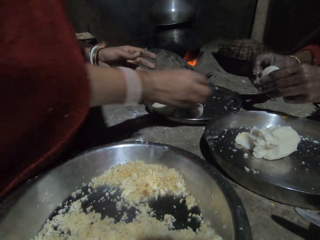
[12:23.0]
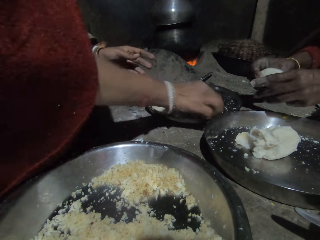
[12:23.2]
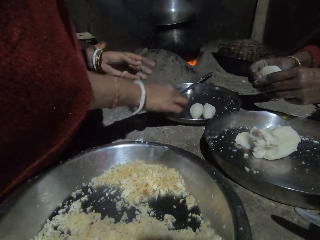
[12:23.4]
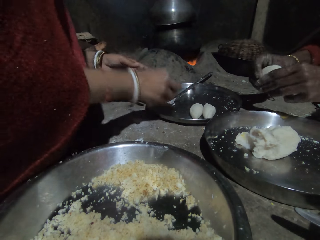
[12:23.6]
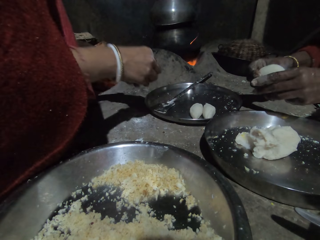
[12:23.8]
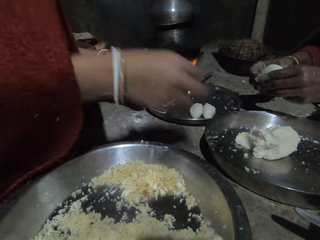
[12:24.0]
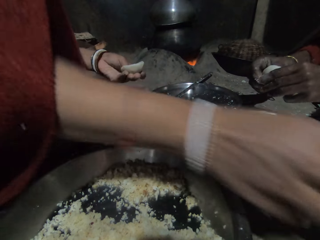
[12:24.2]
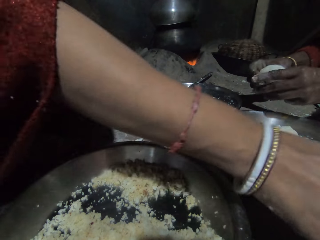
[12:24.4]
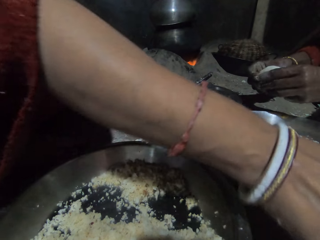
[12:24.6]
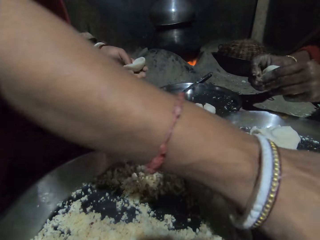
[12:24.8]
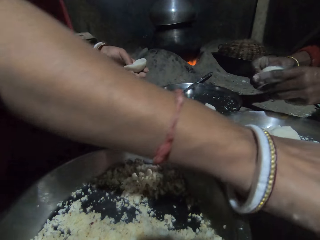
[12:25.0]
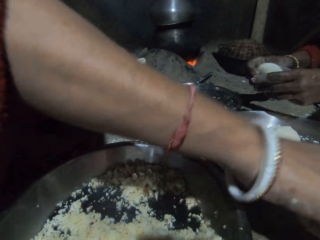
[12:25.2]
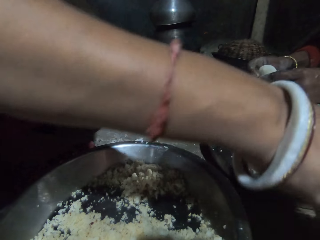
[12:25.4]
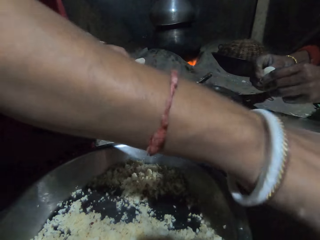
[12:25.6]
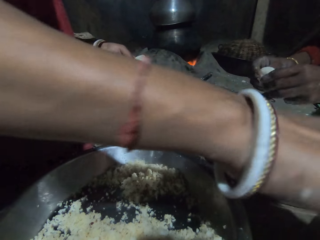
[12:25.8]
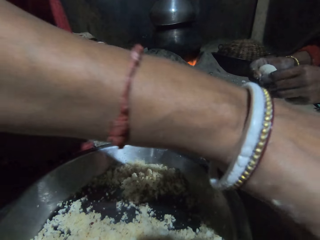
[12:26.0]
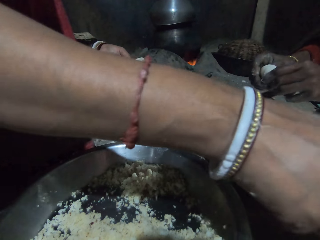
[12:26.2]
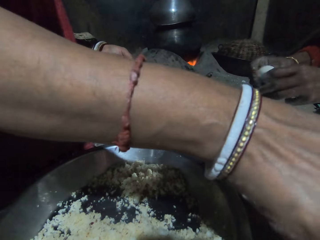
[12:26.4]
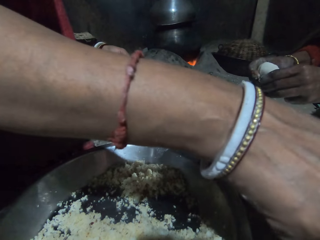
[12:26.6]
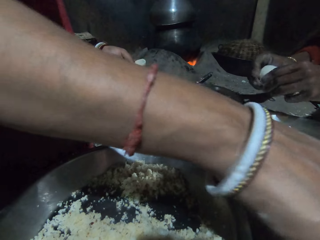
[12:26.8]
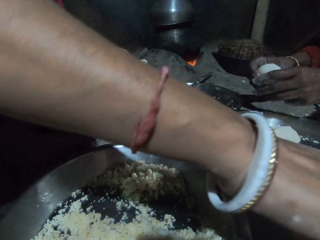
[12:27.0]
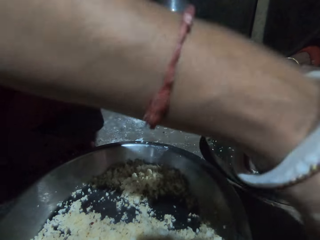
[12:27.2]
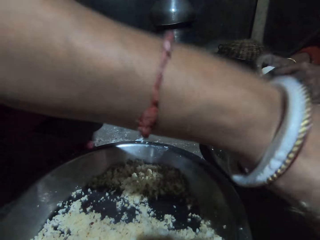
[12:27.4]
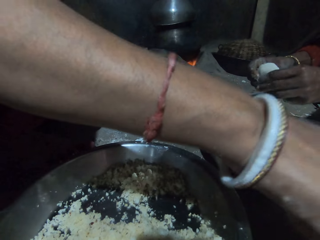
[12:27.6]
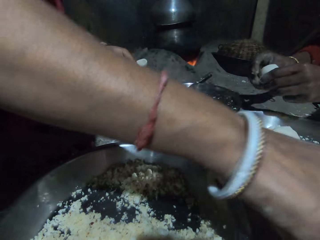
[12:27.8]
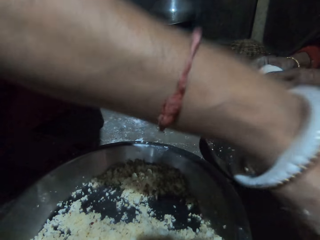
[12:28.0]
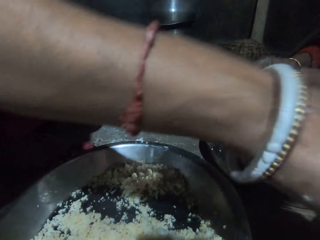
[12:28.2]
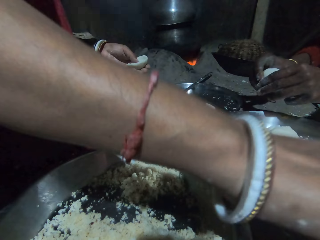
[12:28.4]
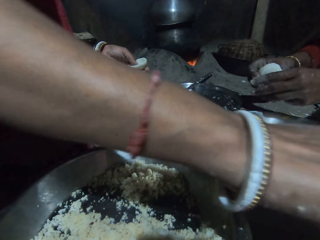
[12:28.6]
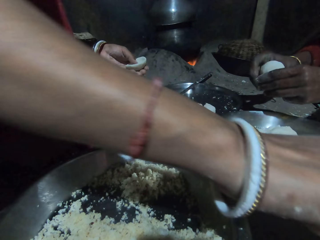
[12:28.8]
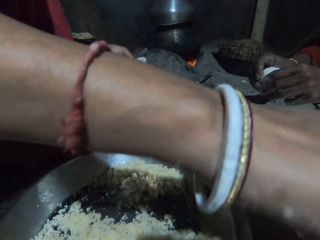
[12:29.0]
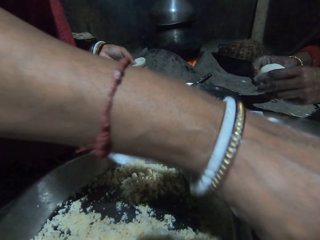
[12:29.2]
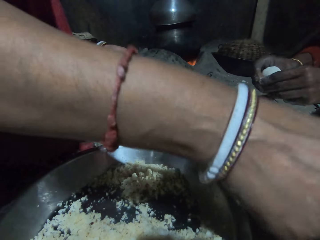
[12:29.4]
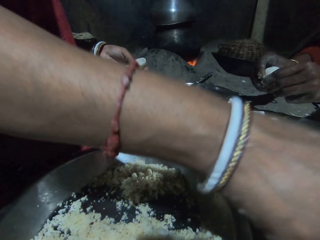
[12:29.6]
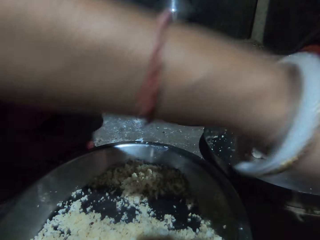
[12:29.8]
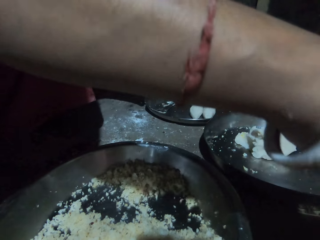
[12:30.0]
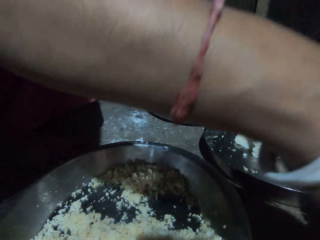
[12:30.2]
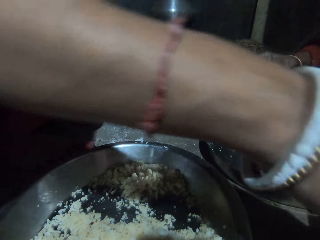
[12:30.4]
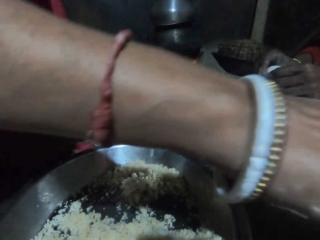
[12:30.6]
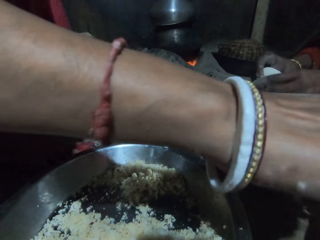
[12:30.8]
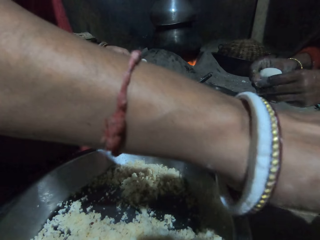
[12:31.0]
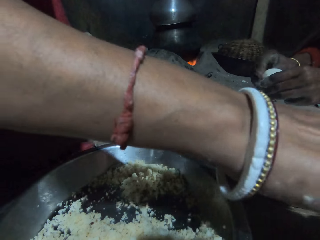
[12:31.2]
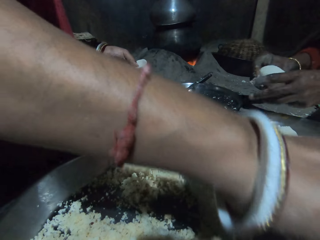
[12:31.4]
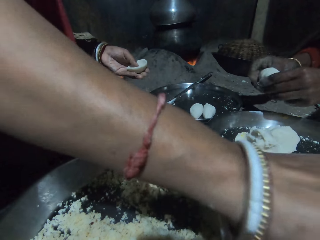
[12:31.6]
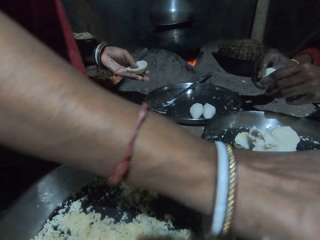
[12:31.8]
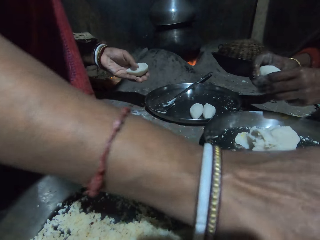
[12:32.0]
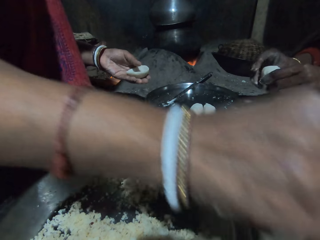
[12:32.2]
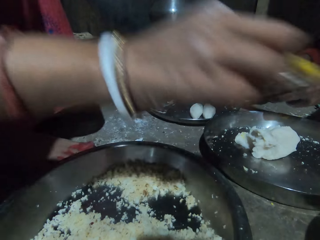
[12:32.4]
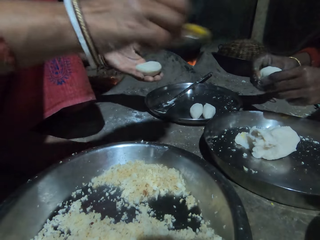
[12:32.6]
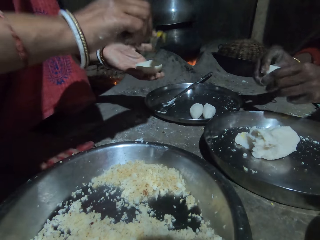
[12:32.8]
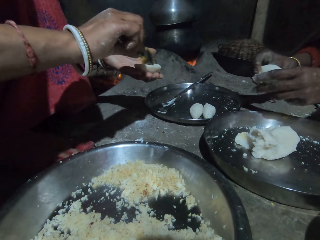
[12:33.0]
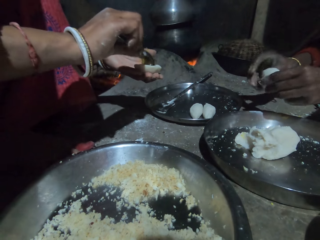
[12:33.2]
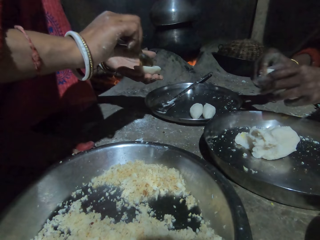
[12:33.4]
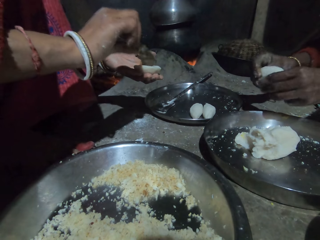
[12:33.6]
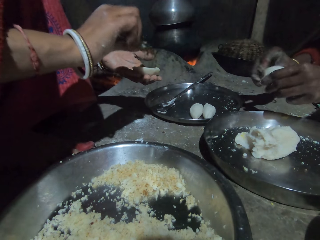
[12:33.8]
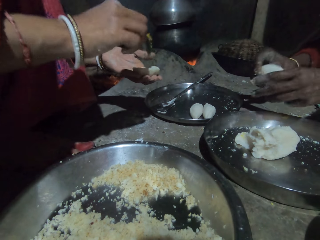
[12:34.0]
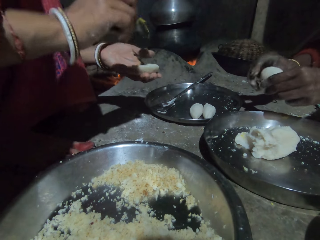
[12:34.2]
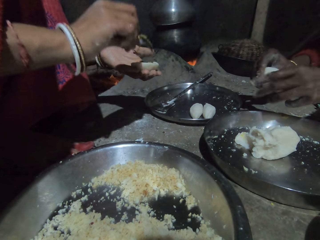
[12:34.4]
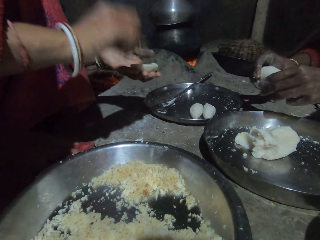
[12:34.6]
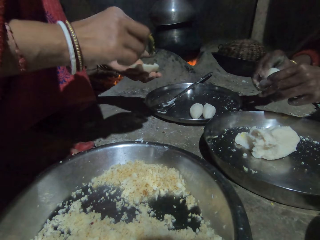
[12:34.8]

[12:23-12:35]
A person places pastry on the tray. Another person picks up cooking oil with a spoon in the right hand.

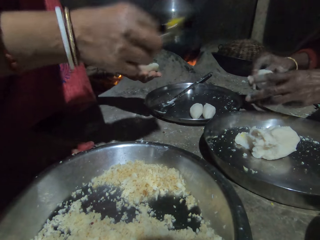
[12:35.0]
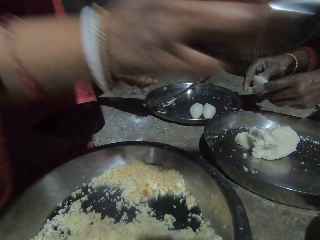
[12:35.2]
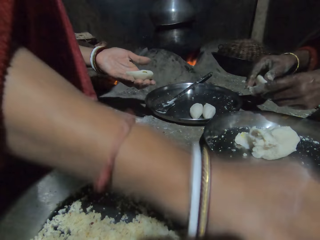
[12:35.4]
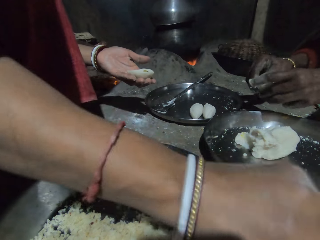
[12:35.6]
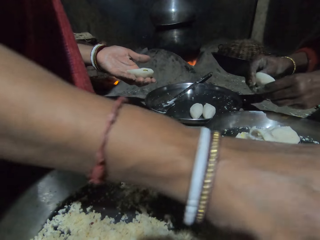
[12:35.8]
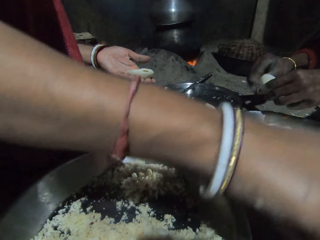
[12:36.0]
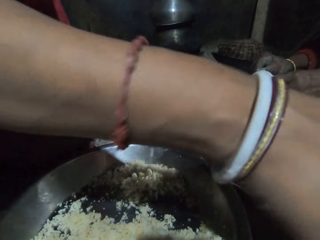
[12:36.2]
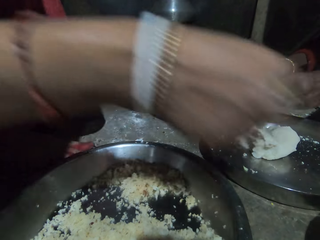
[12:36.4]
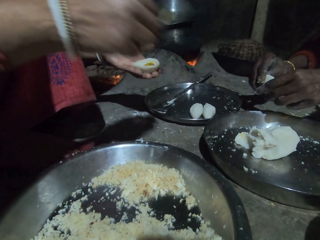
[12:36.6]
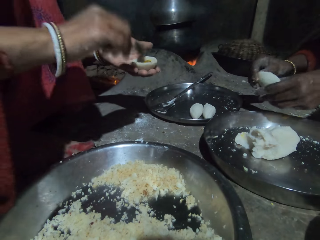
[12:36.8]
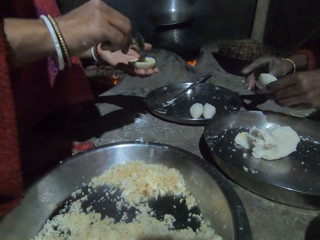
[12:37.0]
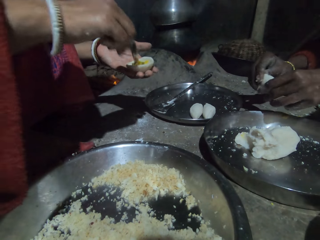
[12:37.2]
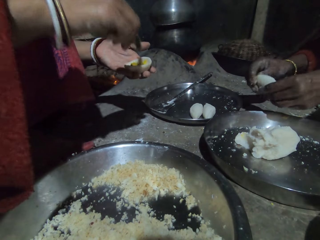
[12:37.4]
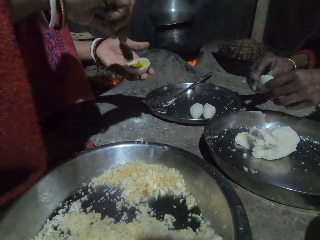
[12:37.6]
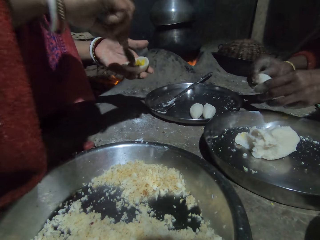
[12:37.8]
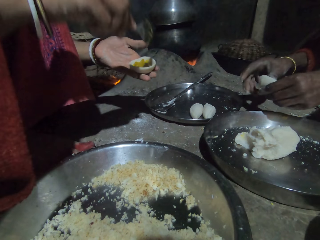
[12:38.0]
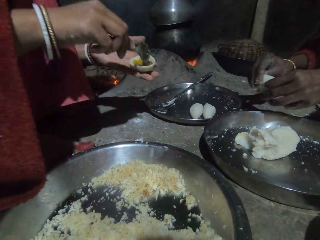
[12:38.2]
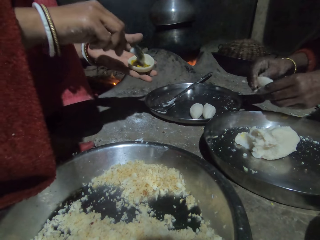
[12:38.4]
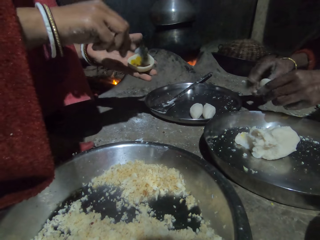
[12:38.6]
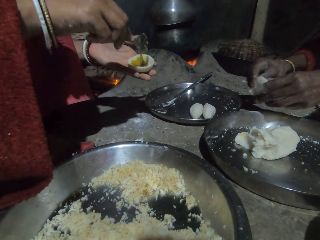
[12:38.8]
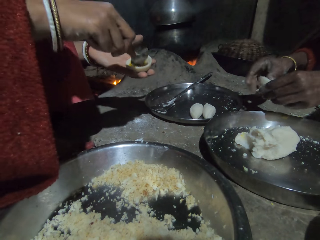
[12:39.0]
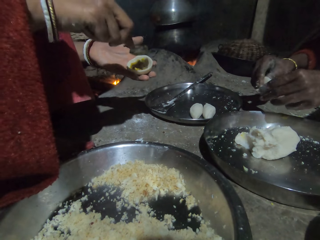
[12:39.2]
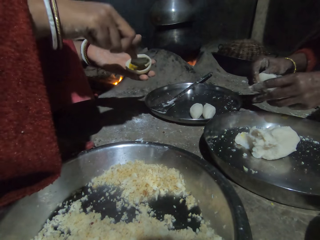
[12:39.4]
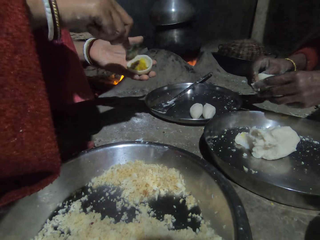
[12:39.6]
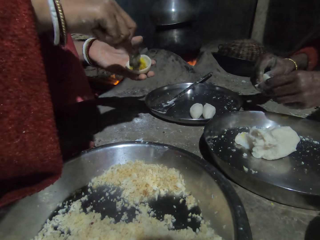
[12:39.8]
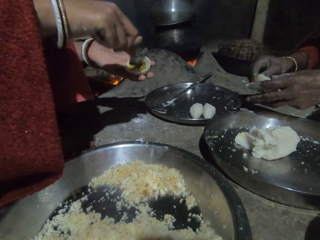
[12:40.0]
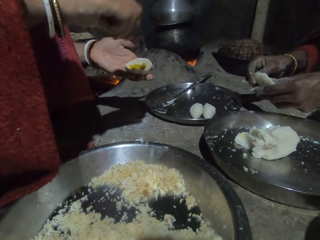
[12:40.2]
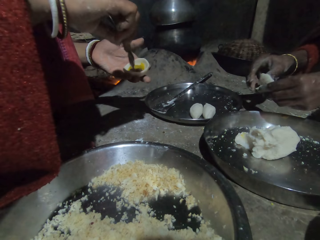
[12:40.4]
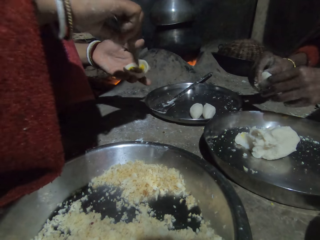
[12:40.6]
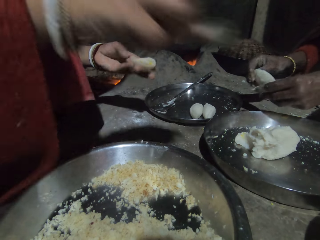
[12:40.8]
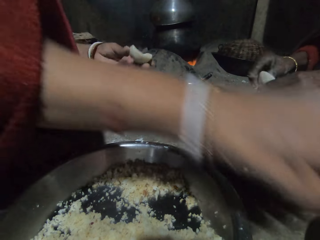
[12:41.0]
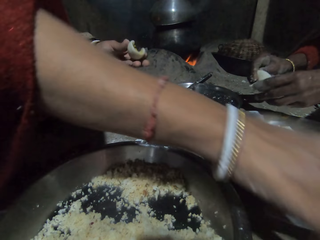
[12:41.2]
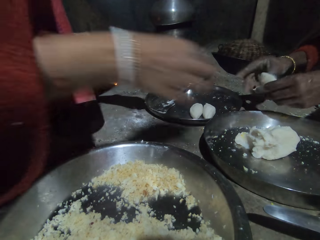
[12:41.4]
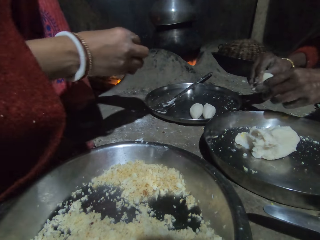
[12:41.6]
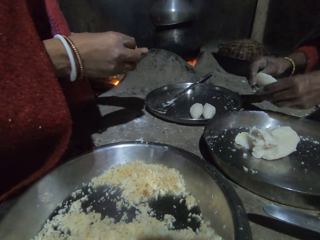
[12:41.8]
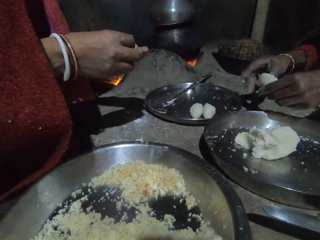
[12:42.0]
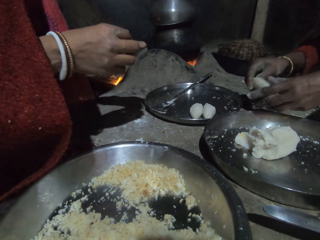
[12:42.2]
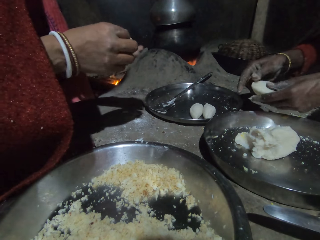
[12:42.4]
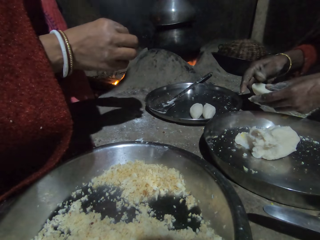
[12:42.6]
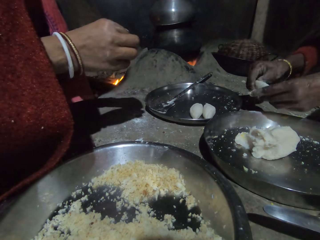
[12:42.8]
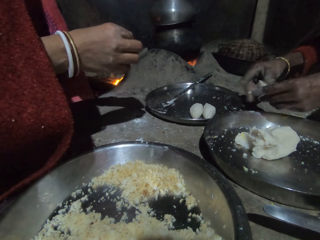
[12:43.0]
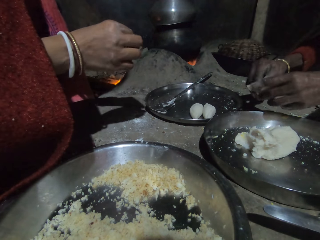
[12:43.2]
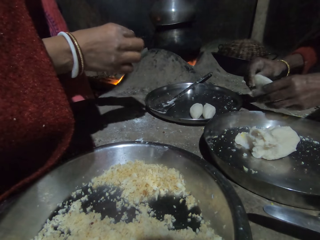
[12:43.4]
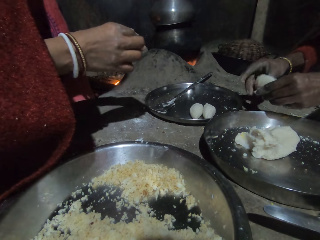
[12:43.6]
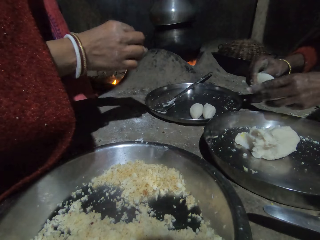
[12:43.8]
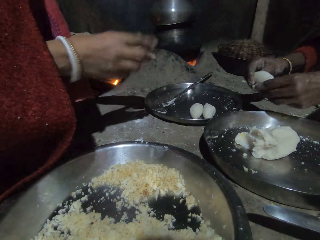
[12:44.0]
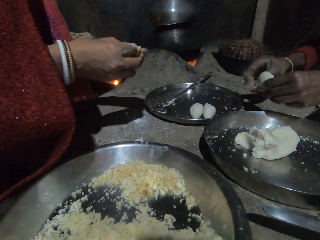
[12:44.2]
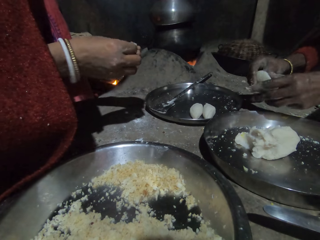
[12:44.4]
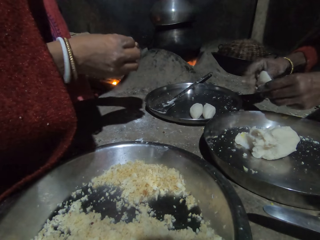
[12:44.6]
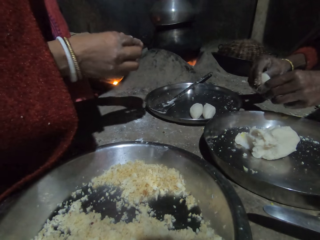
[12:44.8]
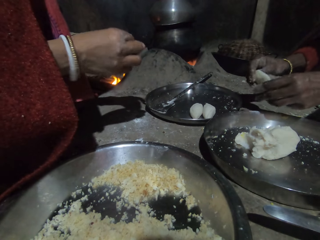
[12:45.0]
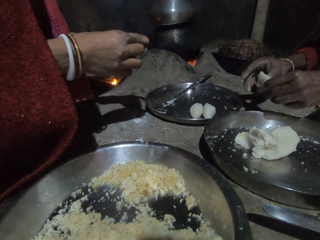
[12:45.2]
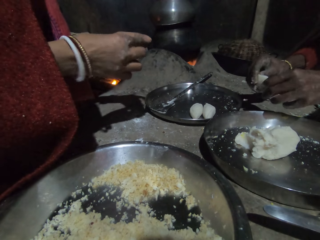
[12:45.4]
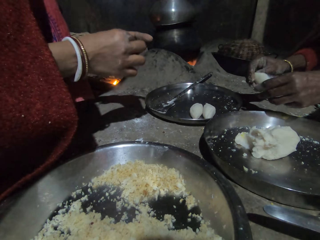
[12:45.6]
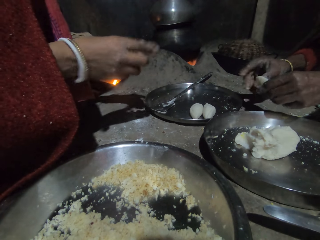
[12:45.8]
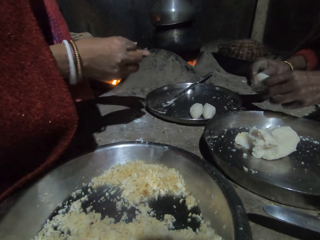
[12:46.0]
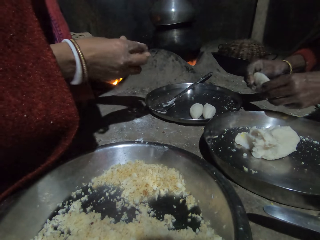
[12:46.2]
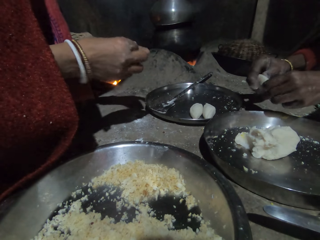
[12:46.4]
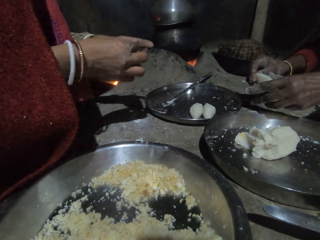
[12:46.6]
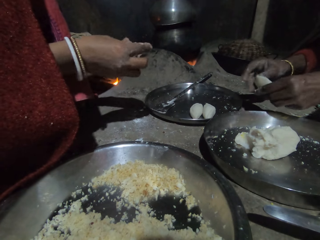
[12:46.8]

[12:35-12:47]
A person puts cooking oil in the pastry with the right hand. The person returns the spoon on the tray with the right hand.
